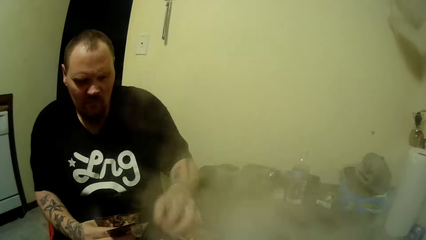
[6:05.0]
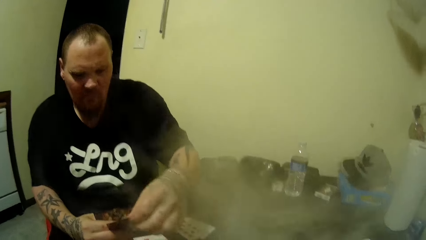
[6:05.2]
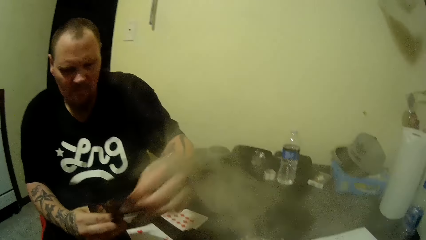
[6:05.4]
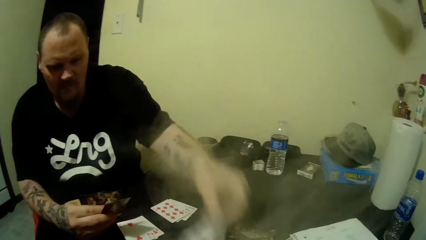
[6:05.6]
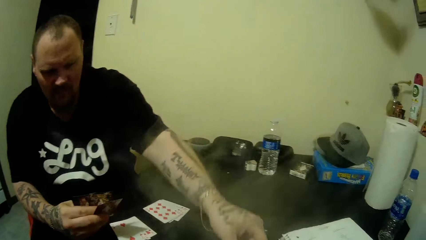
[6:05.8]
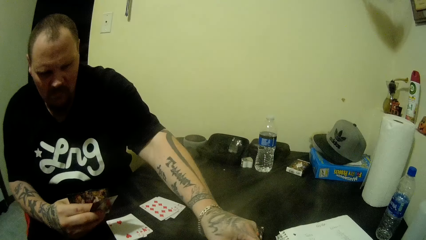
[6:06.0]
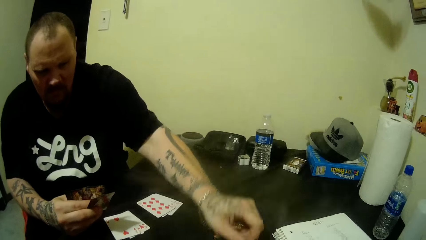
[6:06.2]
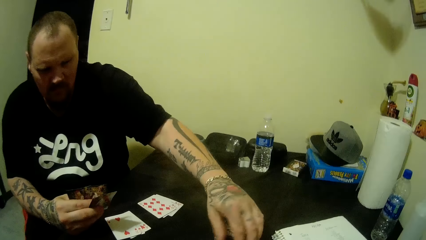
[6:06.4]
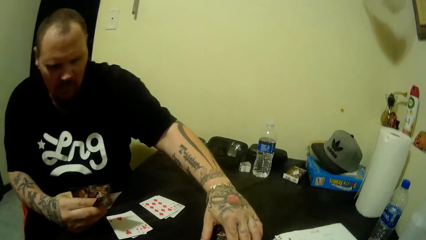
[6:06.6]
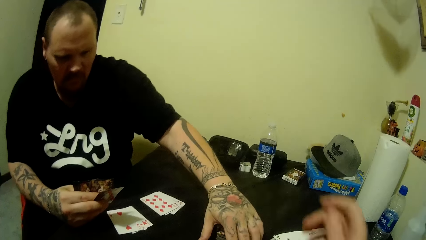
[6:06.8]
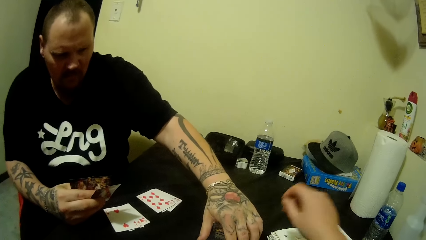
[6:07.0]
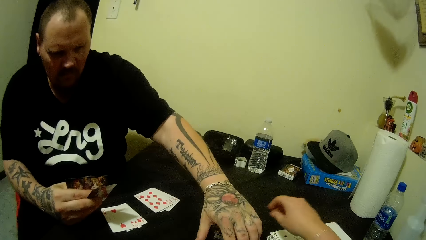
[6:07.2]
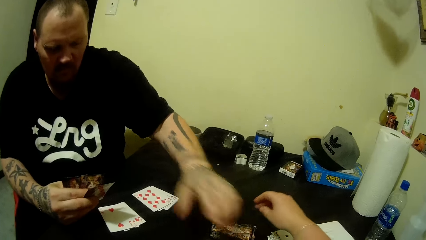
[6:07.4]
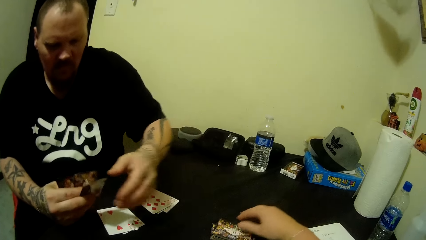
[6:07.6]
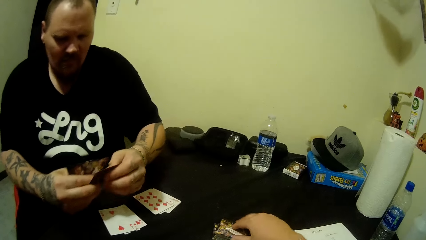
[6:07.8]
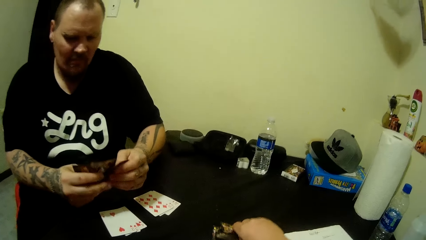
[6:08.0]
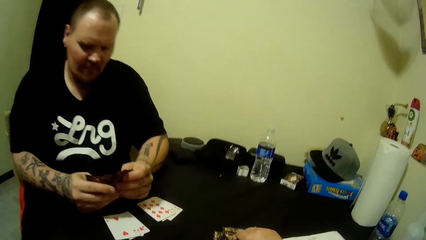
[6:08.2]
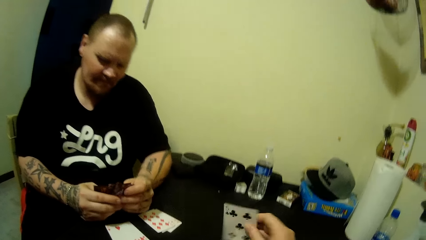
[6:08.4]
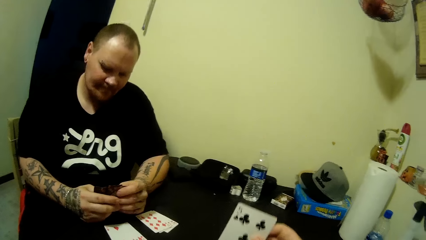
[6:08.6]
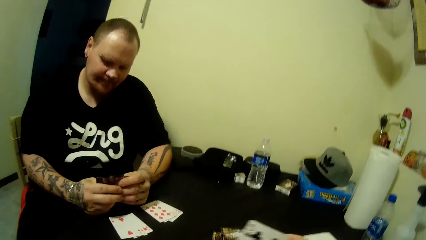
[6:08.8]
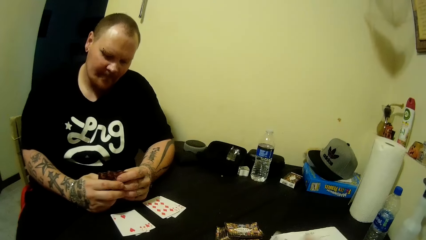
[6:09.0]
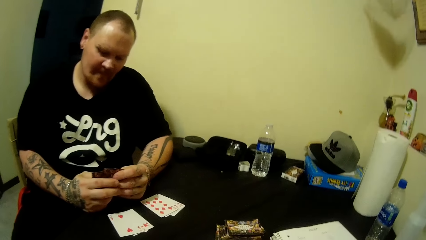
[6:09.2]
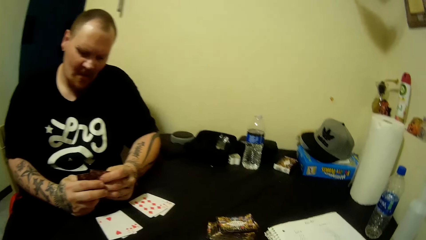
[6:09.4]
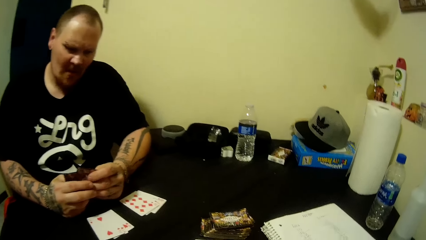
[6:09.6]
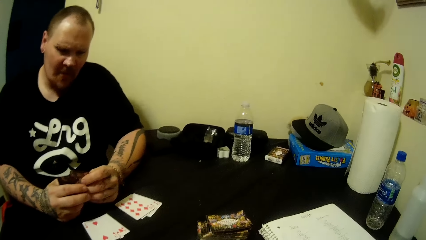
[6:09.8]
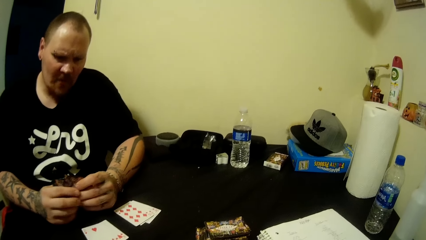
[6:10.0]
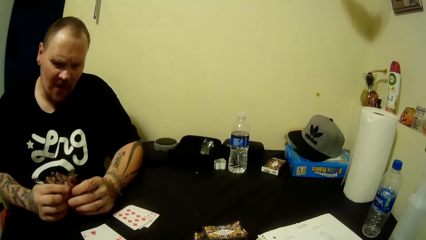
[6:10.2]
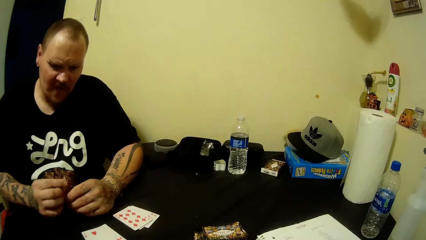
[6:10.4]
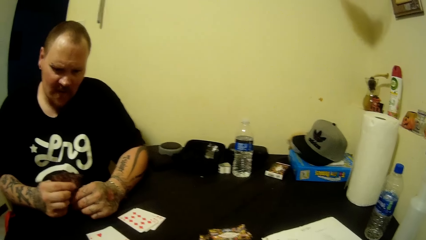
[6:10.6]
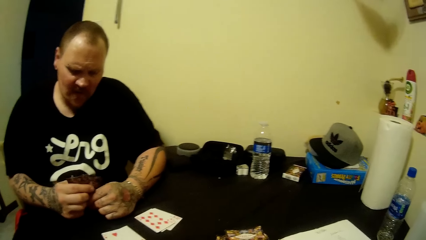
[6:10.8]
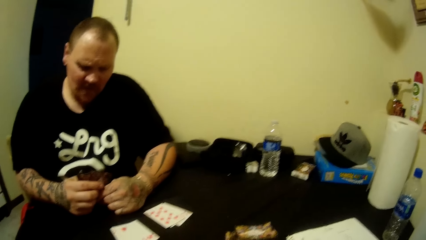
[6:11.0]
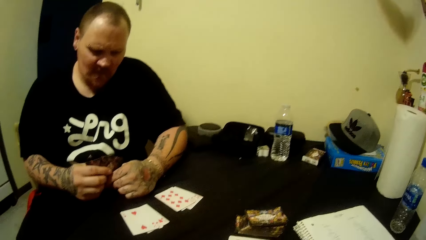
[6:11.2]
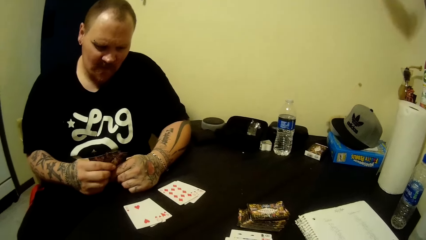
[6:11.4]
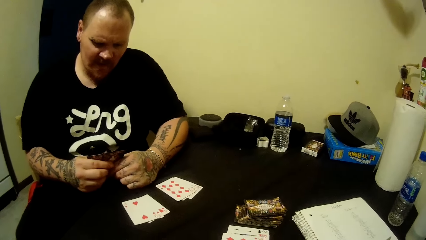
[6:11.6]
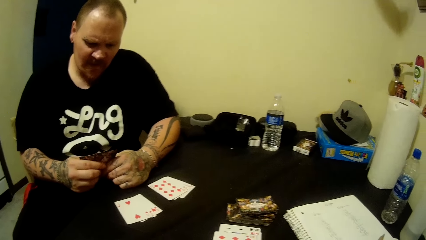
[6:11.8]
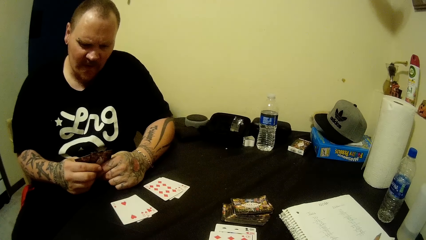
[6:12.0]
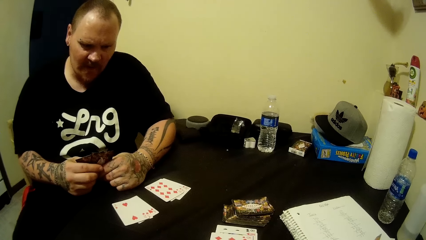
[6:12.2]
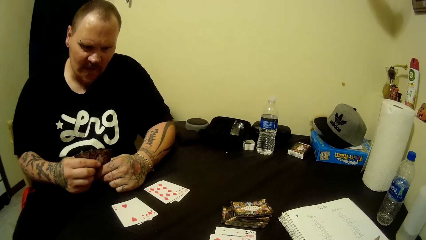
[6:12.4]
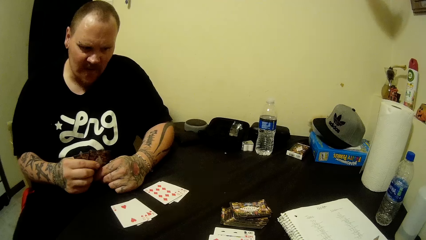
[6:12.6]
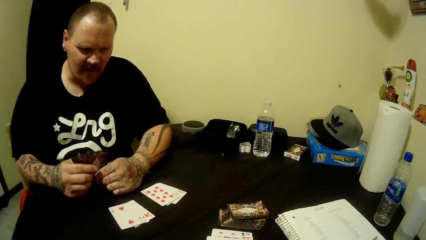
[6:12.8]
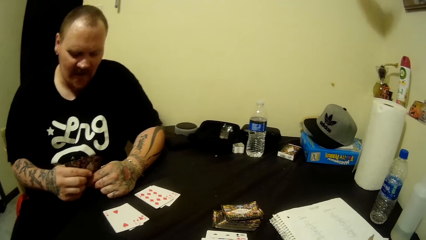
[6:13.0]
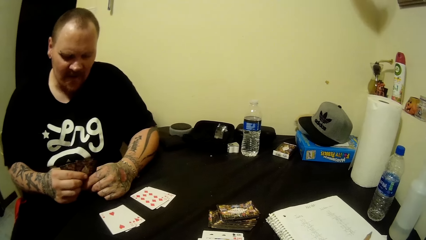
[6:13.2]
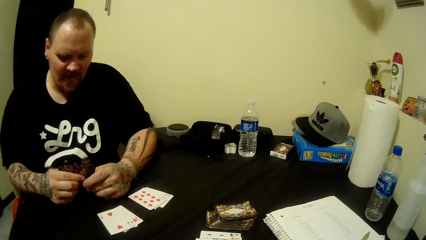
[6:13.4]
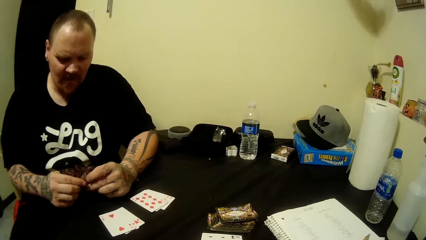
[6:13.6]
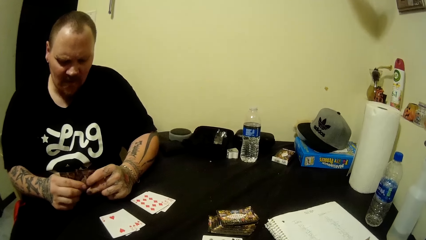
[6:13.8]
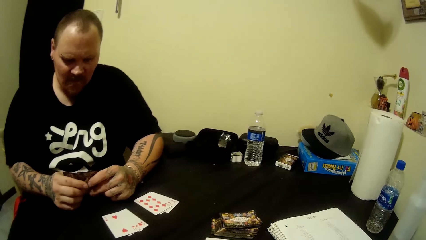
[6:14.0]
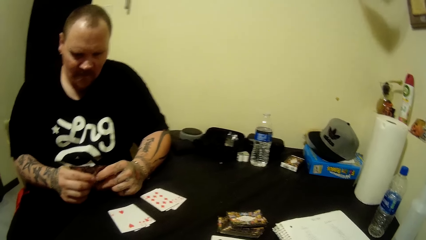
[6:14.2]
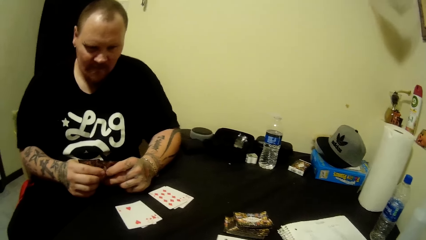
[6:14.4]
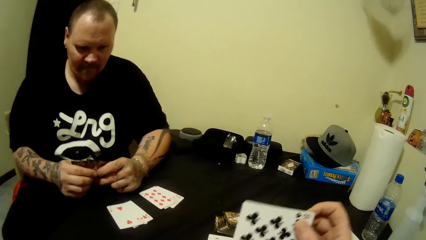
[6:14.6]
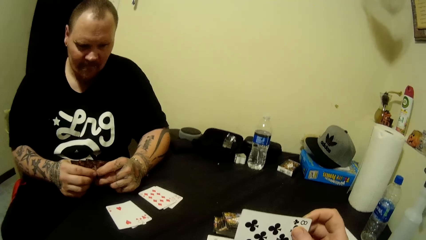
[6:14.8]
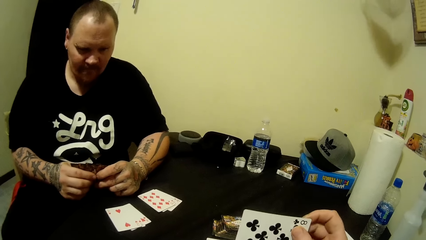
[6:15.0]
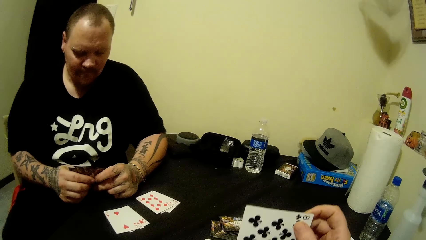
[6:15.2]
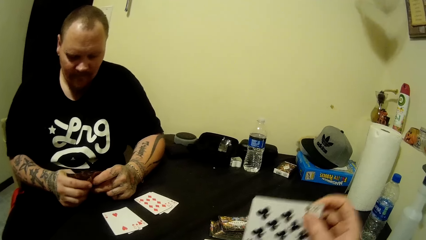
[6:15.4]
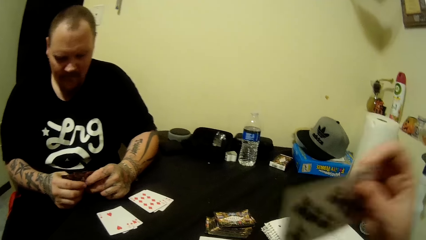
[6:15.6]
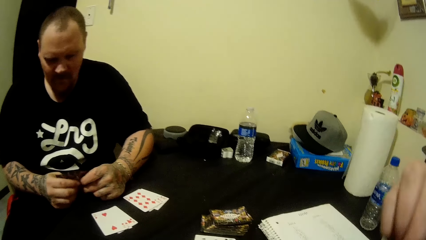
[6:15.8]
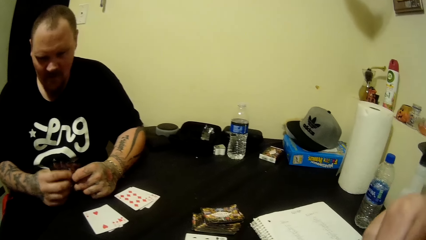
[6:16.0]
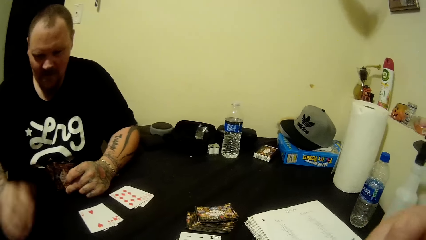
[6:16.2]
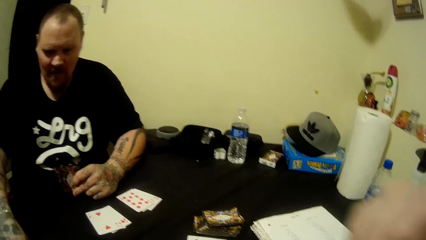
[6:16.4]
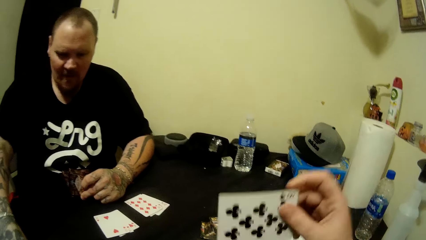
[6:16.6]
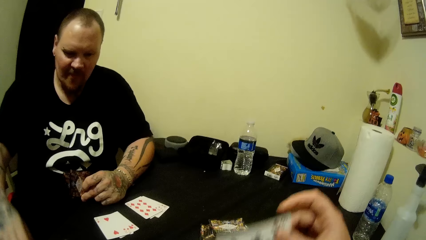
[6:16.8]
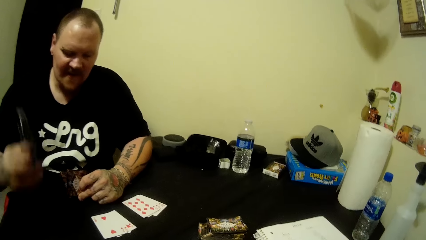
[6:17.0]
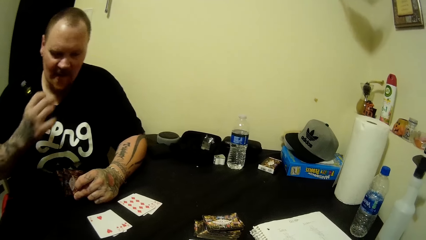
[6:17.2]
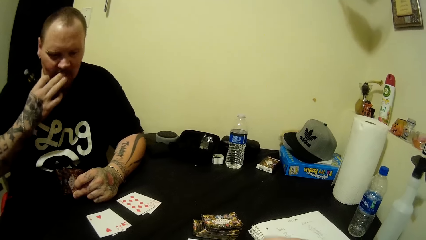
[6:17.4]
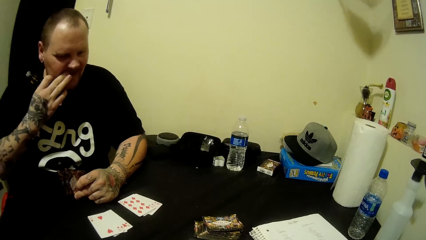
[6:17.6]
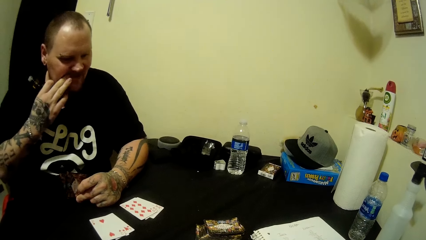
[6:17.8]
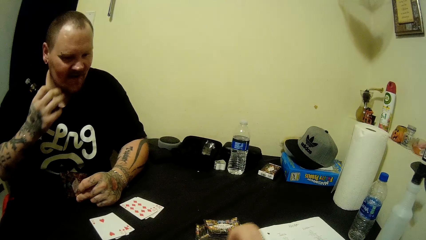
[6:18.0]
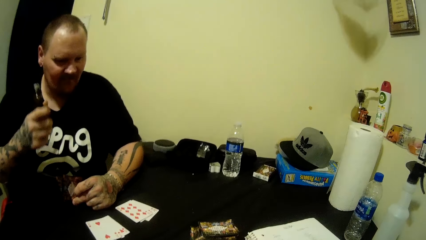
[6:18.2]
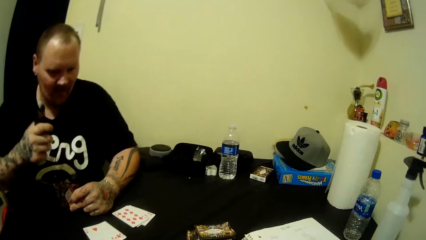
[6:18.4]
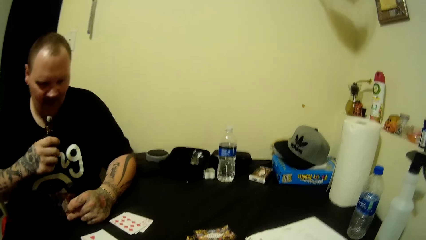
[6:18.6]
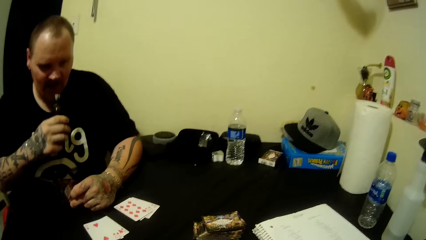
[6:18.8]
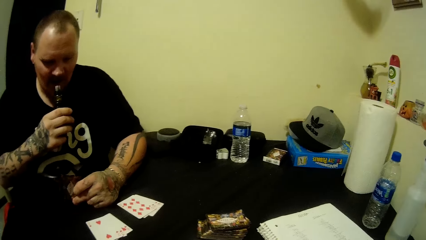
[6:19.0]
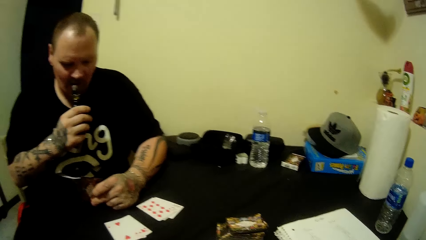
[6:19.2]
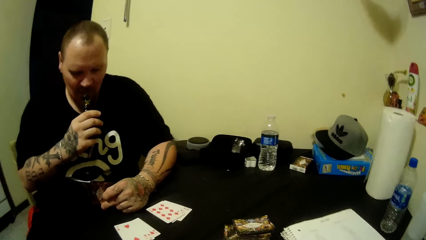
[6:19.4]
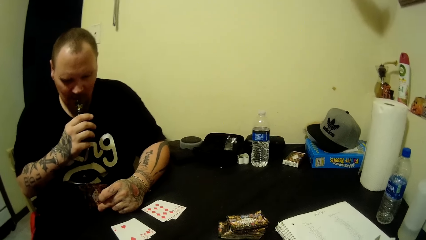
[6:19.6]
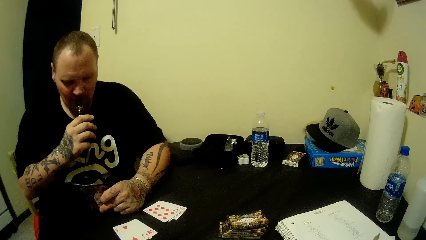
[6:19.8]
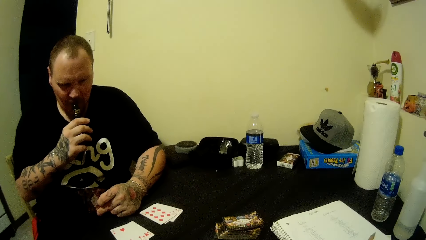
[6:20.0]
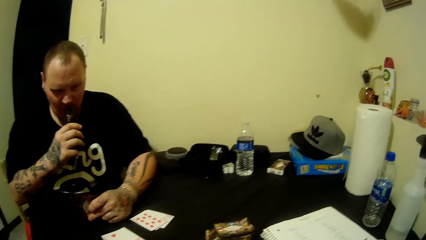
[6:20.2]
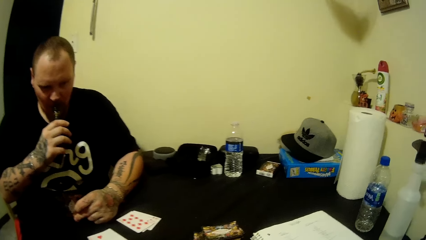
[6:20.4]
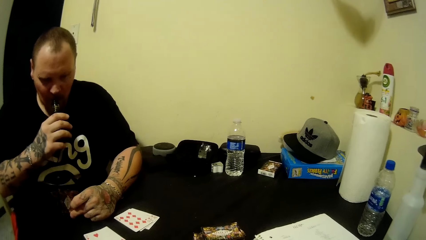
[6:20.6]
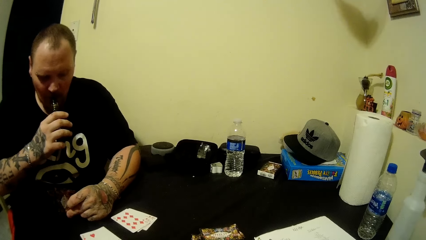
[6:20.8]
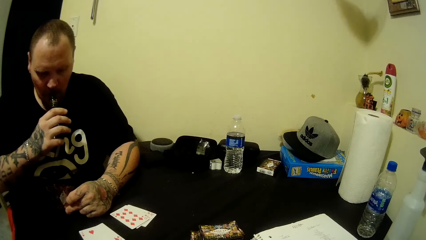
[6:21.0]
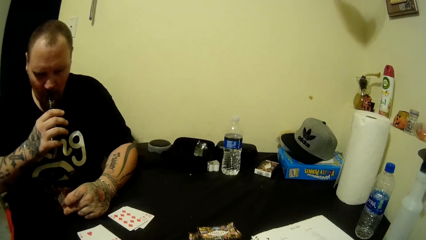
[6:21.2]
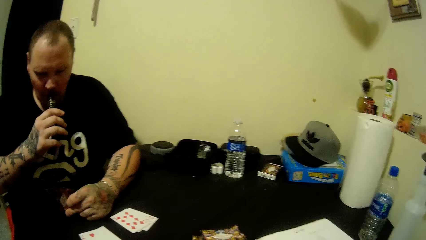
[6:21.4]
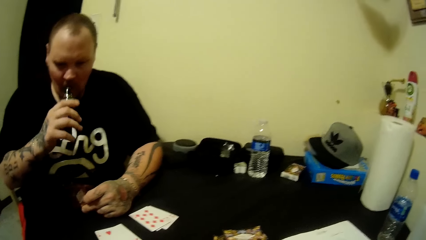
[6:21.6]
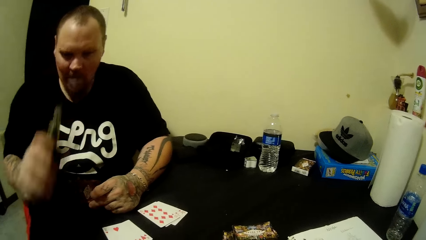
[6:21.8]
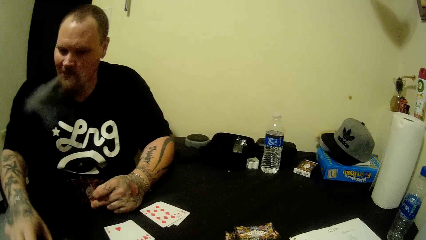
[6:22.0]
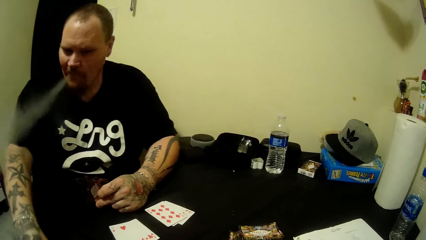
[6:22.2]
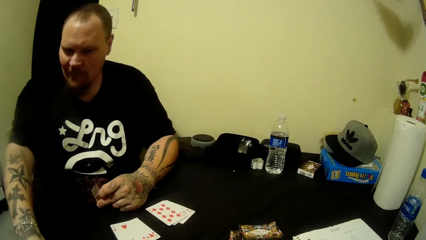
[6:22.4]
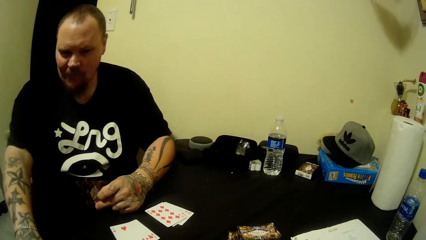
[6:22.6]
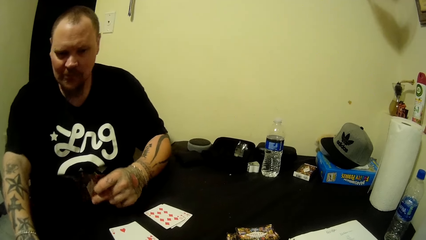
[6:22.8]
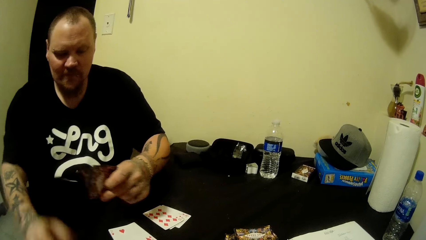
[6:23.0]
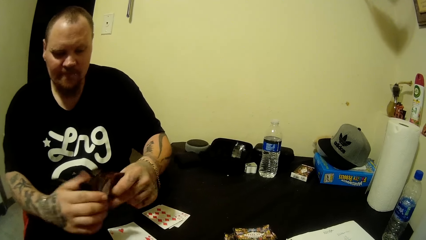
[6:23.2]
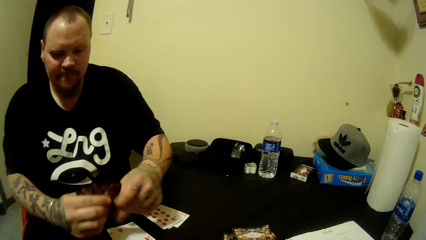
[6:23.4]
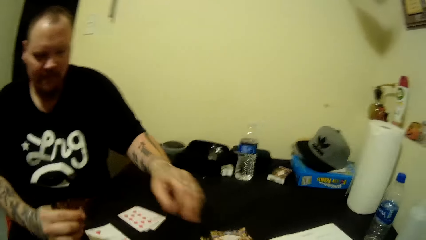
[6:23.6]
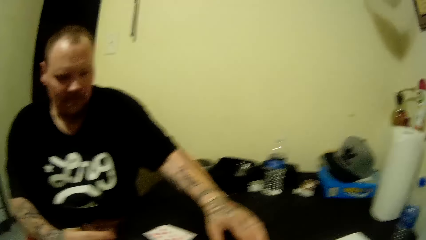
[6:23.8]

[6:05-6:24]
The camera wearer places the playing cards on the table. He picks the playing card from the right hand. A man drops a card on the table with his left hand. The camera wearer places the playing card on the table. He picks a card from the table with his right hand. The man picks the playing card from the table. The camera wearer moves the playing cards in his hands. The man holds the playing card. The camera wearer holds the playing cards by the left hand. The man picks the tobacco from the table with his right hand. The camera wearer picks the cigarette. He touches his mouth by the right hand. The man smokes the tobacco. The camera wearer smokes. The man drops the tobacco on the table with his right hand. The camera wearer places down the cigarette.
